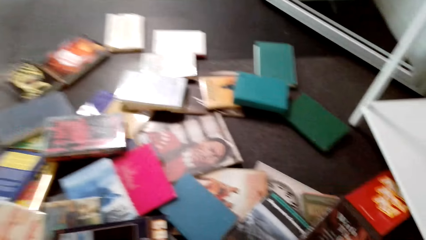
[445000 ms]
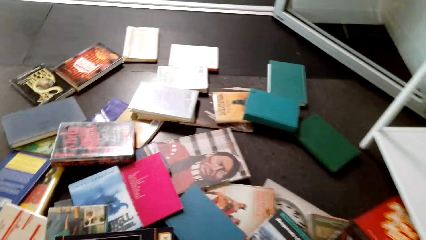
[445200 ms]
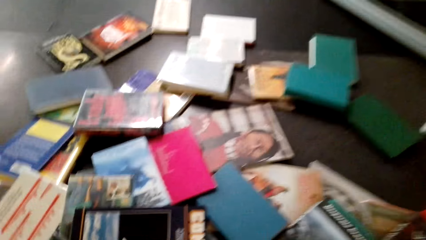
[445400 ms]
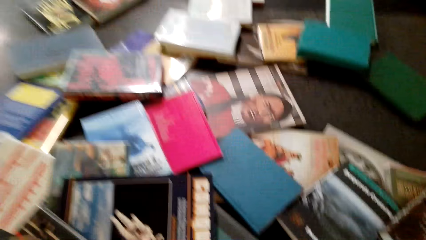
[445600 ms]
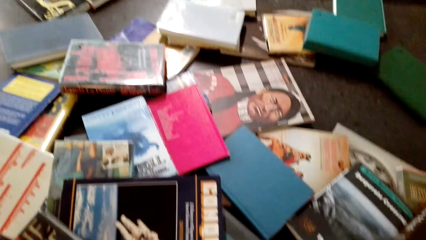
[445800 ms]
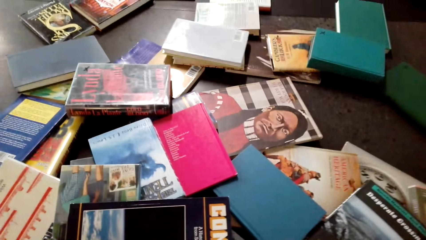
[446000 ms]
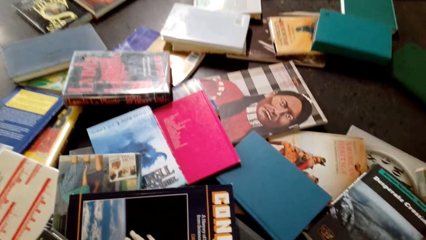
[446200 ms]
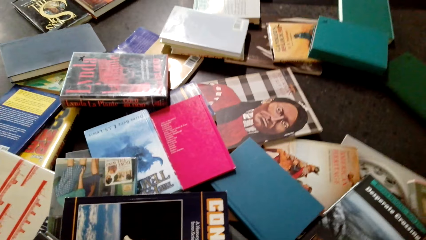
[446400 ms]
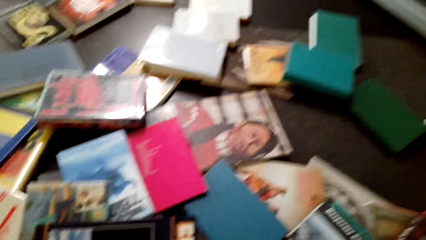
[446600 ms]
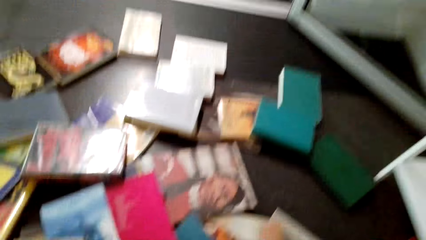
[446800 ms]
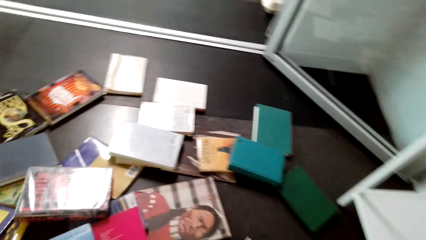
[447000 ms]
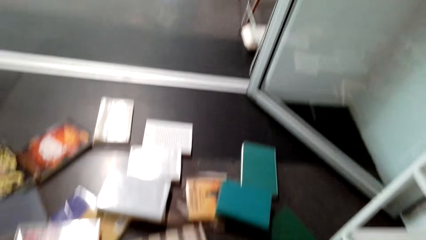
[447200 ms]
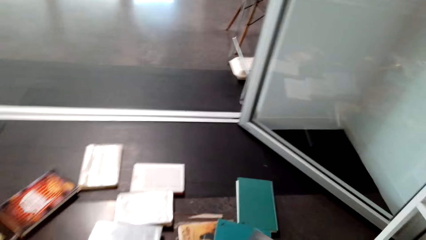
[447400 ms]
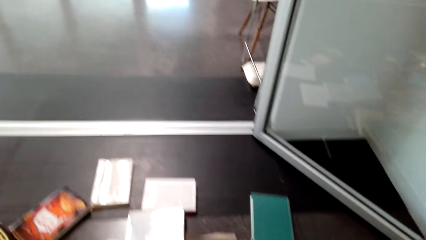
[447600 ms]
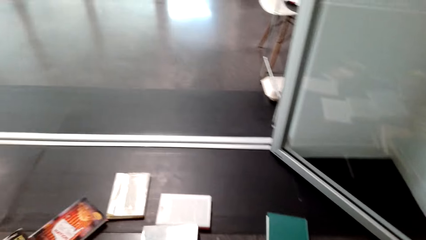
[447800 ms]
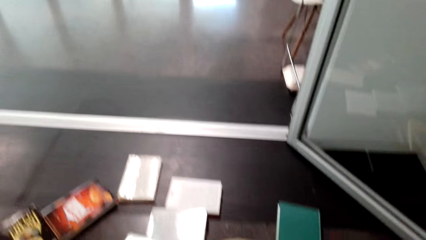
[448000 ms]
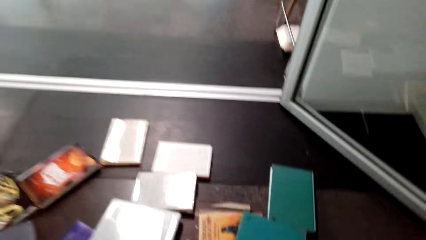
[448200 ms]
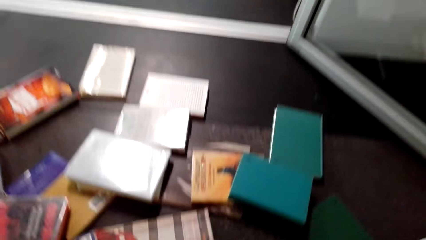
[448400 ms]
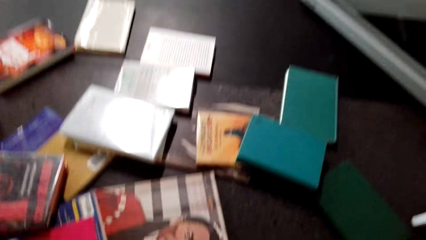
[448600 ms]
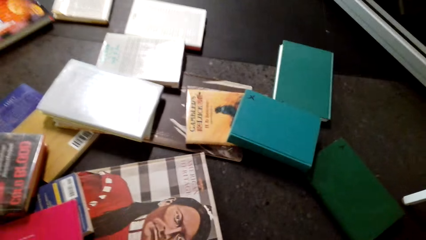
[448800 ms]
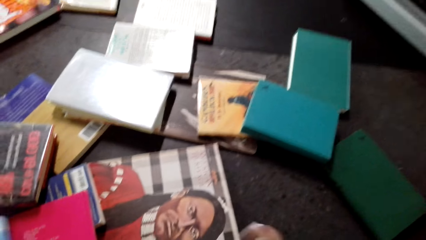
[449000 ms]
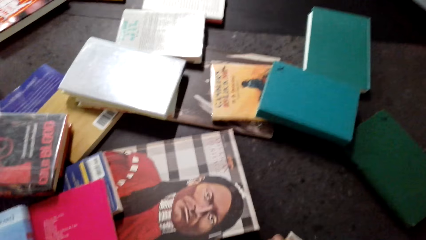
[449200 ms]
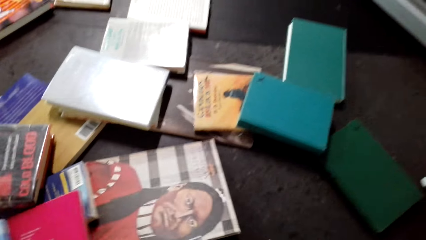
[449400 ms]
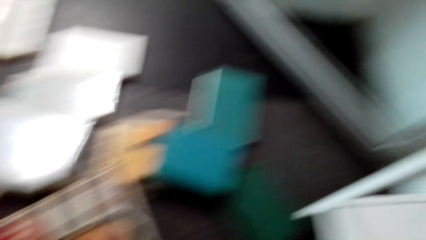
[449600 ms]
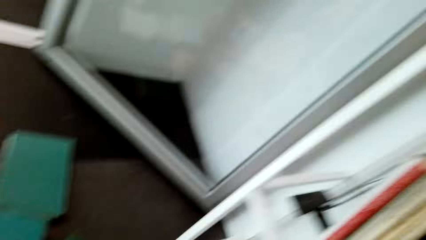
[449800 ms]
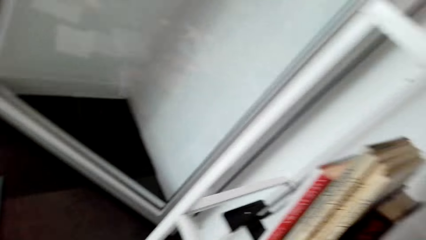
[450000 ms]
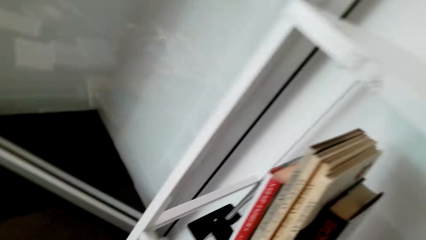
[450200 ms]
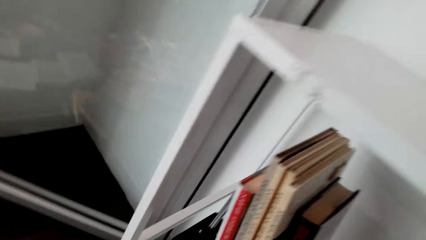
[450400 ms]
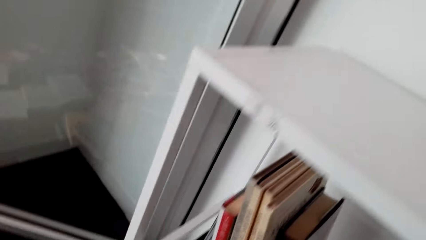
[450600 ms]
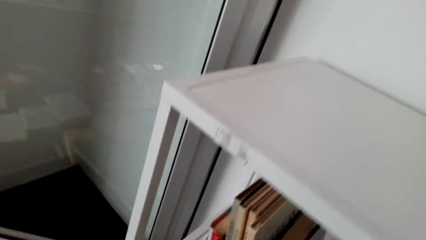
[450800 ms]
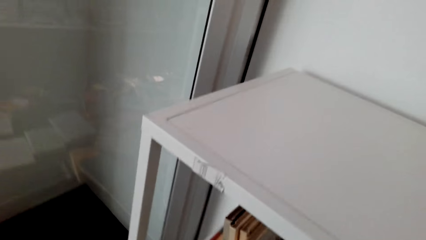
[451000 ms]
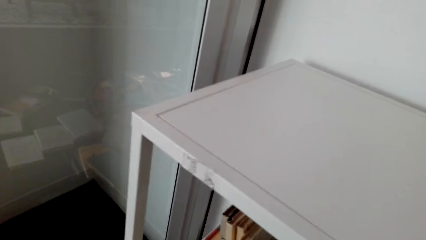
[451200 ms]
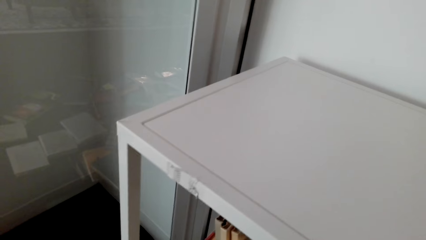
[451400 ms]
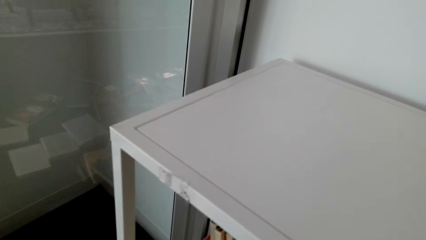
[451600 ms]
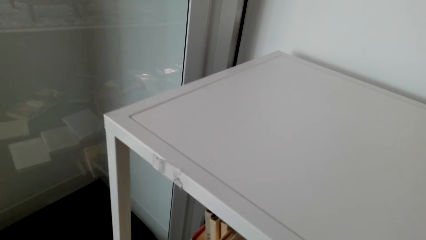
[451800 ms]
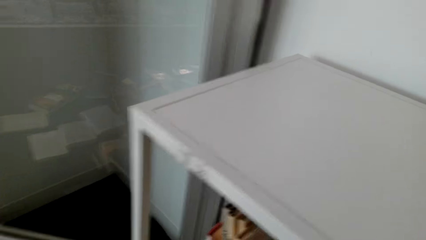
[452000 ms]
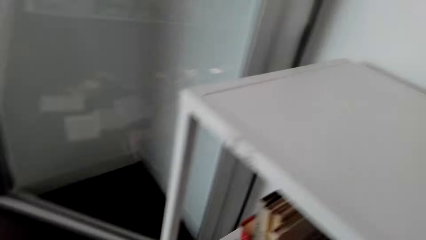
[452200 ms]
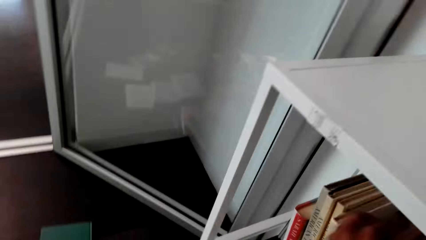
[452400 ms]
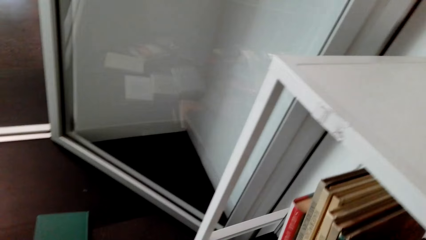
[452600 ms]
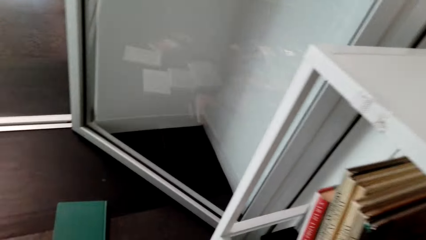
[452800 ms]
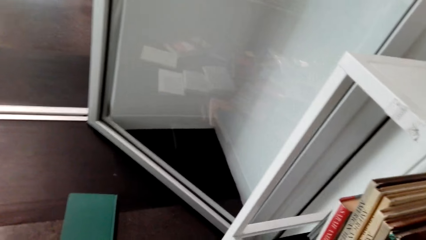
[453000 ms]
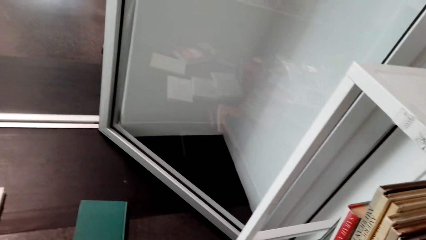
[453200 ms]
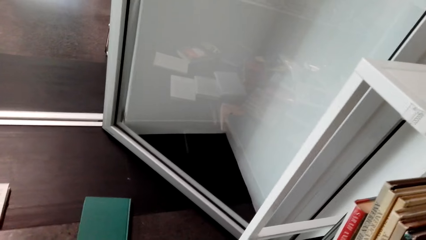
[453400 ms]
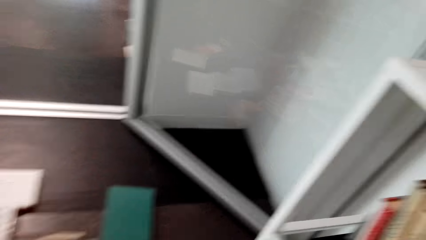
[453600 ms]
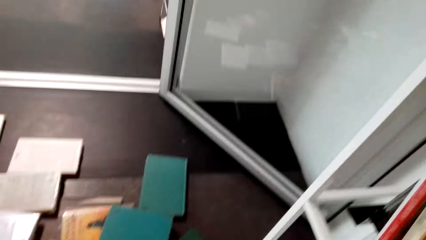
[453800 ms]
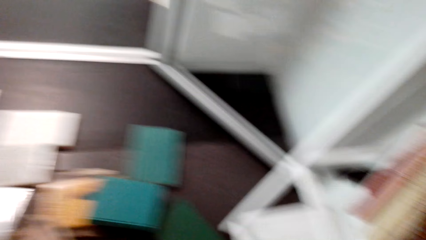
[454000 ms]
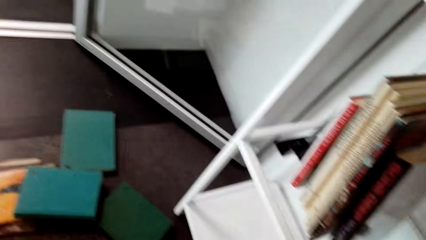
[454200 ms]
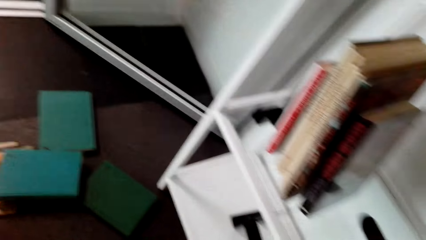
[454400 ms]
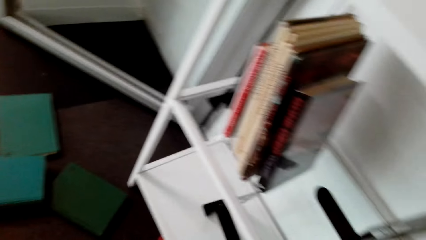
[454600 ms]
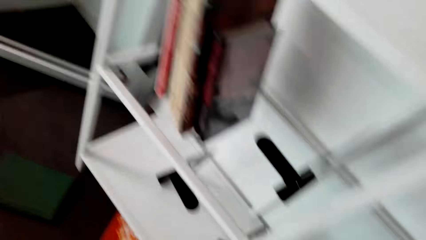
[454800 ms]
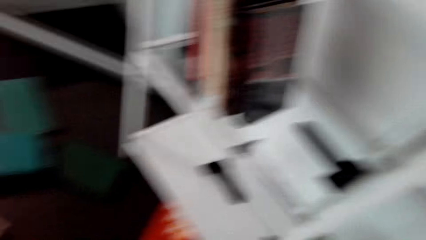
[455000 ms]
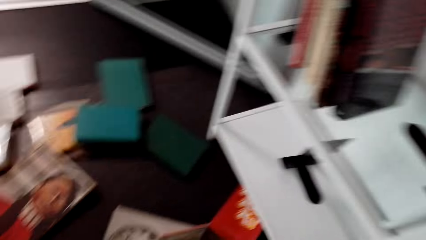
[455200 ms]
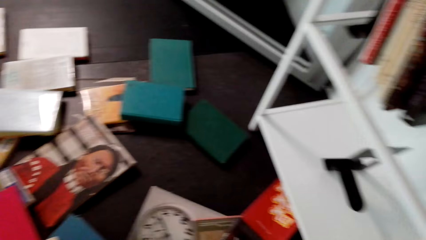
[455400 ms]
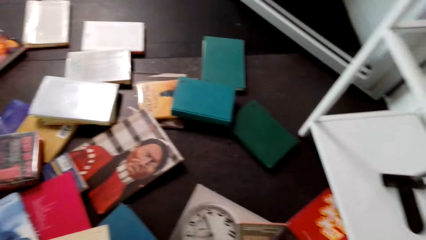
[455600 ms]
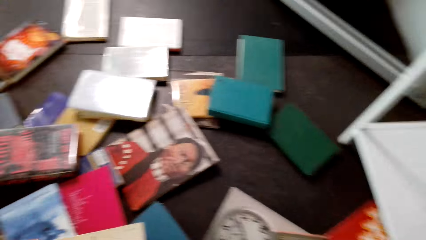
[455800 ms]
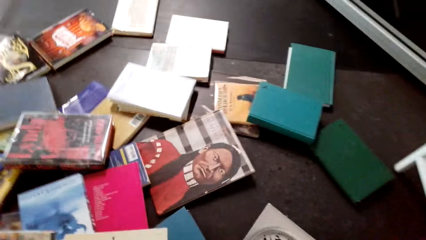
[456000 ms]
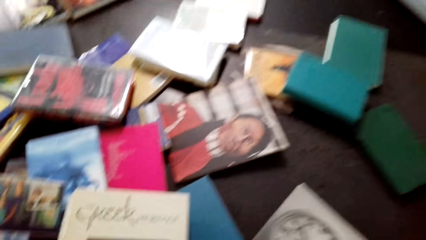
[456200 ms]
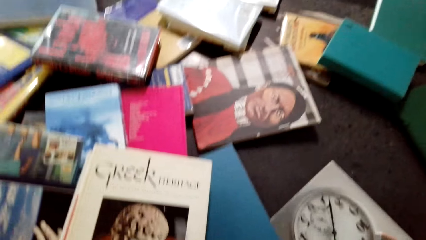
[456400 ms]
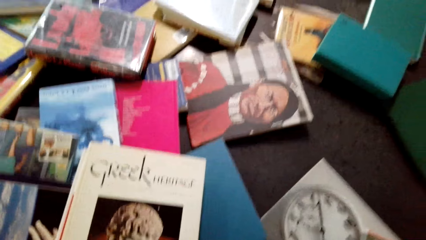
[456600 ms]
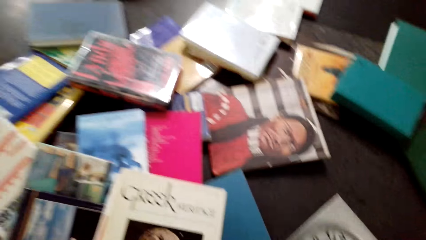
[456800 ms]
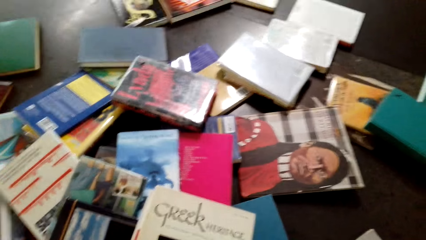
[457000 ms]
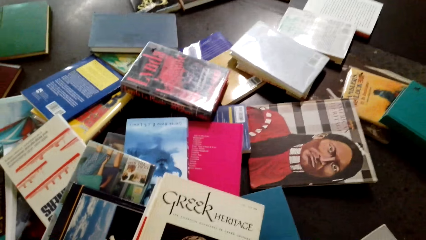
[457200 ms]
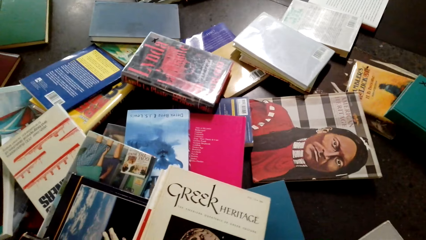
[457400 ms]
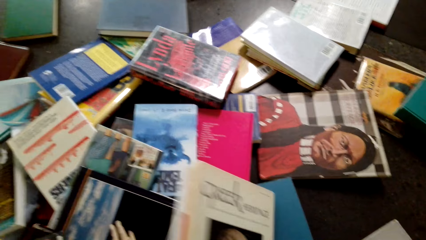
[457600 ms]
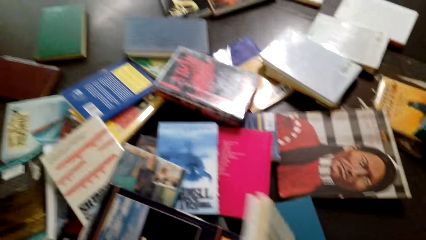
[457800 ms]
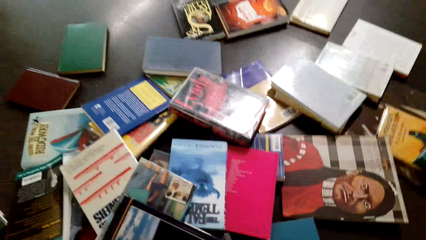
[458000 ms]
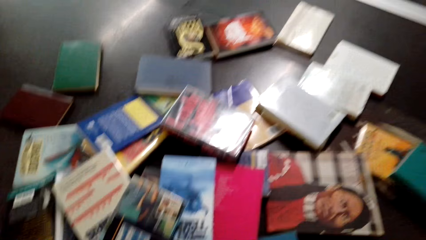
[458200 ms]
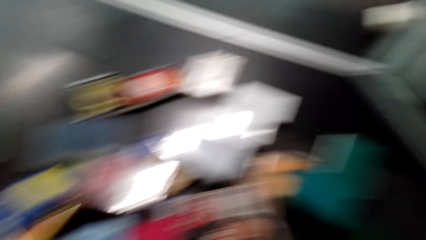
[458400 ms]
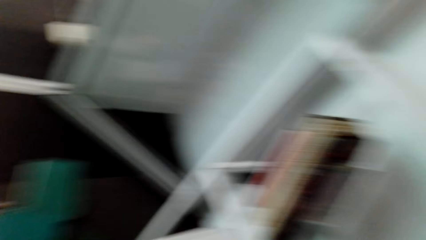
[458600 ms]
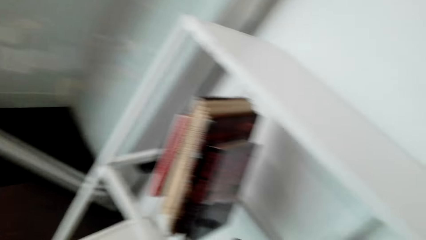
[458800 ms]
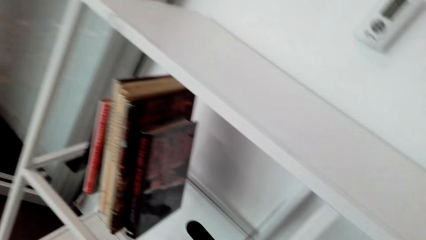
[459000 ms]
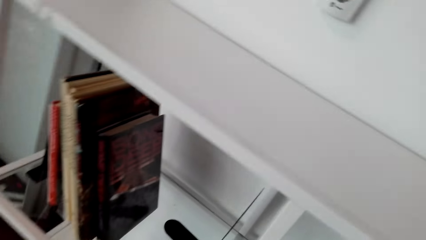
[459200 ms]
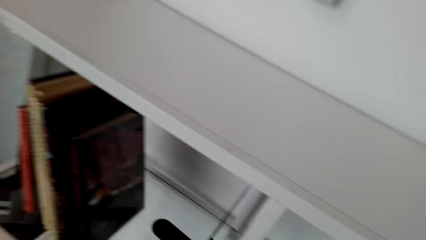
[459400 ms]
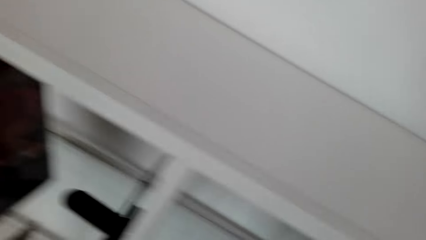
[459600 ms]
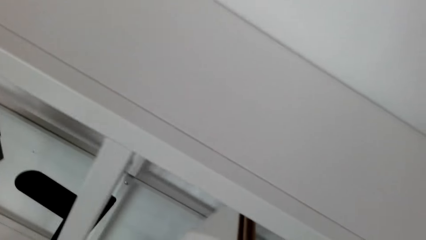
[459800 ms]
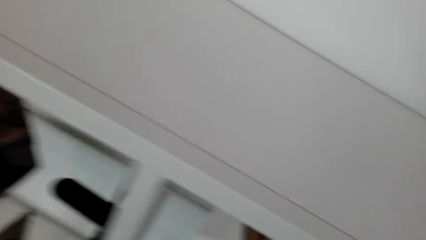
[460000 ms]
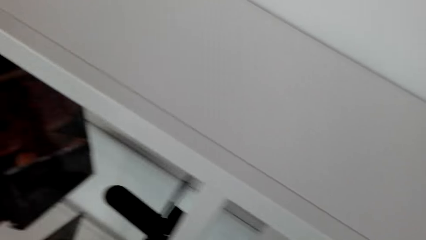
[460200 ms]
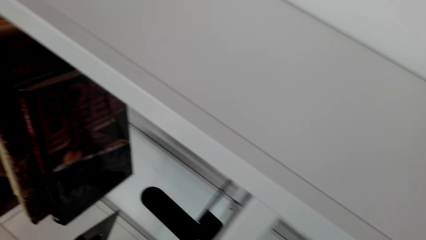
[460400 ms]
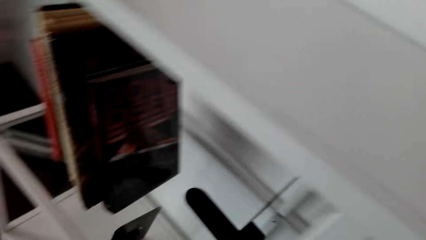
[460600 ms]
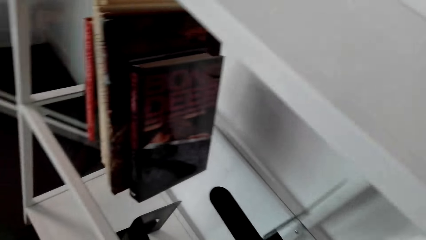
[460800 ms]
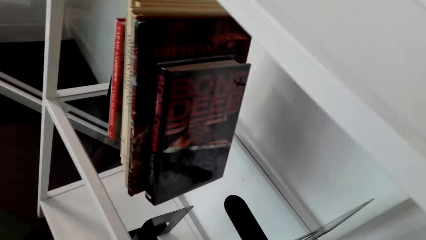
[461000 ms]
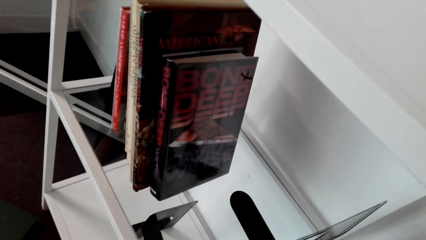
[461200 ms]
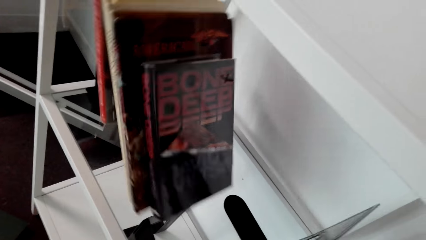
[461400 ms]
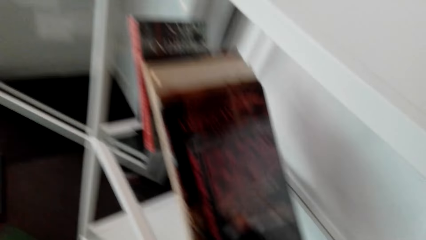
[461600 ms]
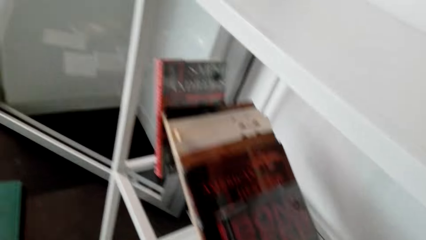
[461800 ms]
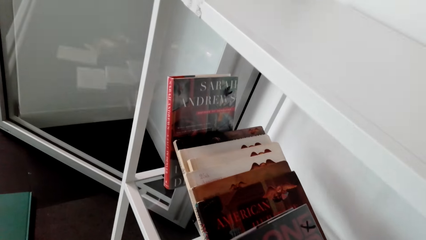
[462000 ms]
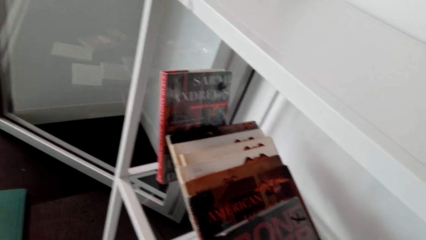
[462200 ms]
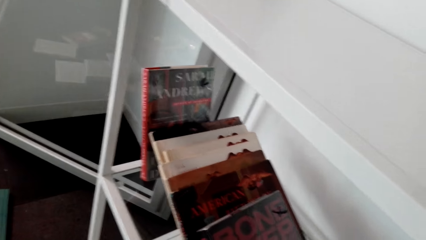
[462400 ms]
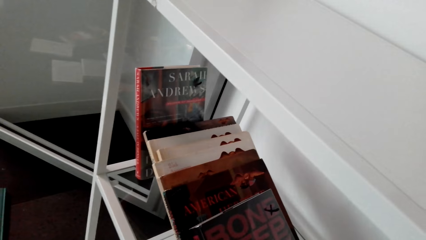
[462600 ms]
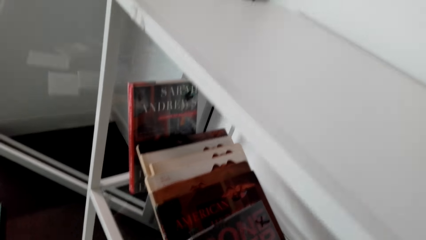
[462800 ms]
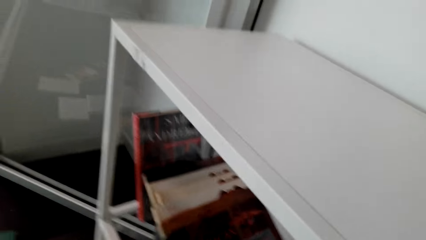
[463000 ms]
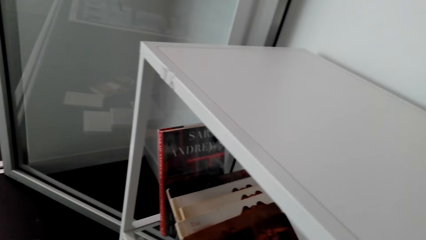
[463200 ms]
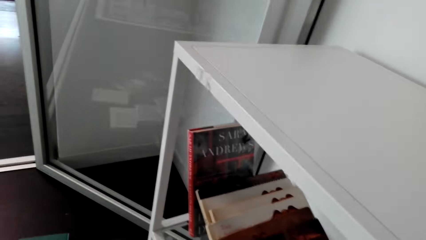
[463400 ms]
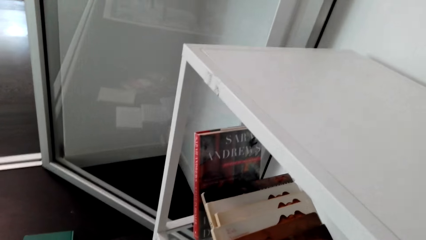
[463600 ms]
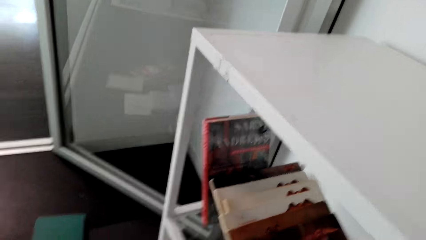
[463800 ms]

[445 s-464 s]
The camera wearer picks books from the floor. They arrange books on a shelf. They look around. They pick books from the floor and arrange books on the shelf.
